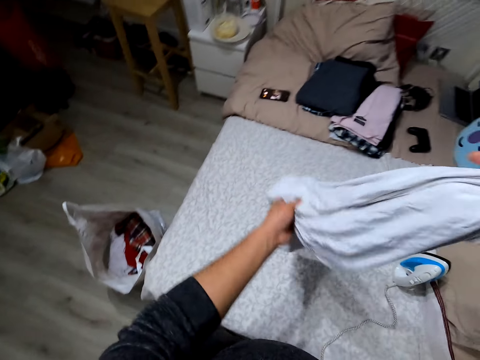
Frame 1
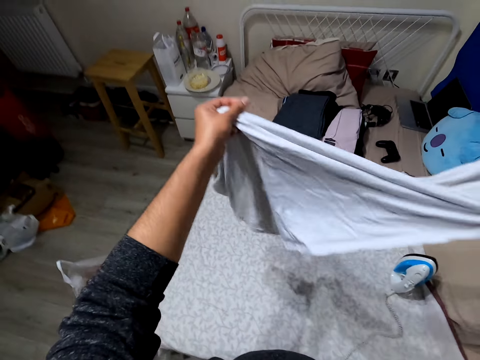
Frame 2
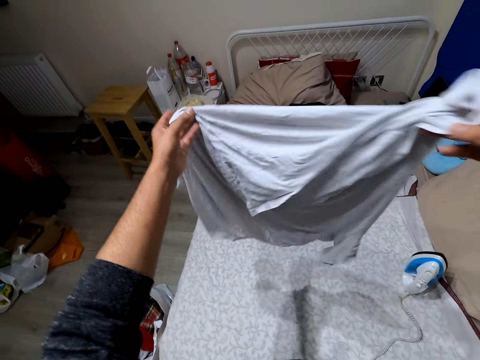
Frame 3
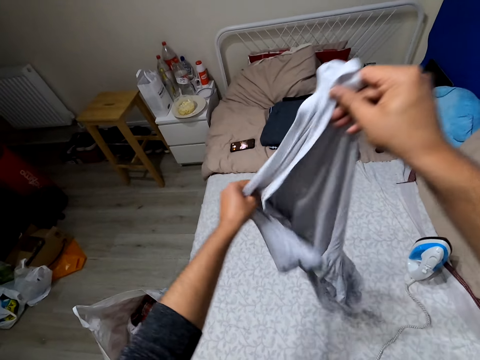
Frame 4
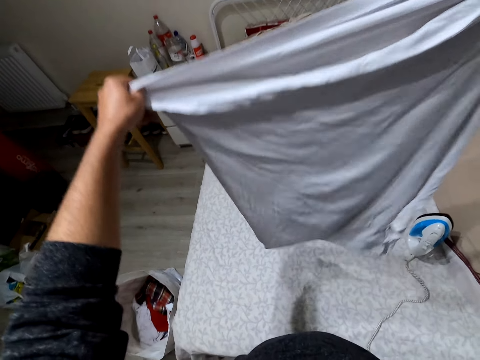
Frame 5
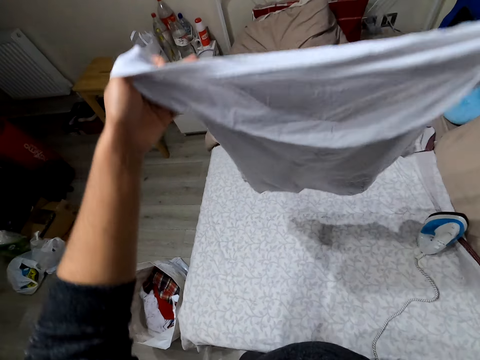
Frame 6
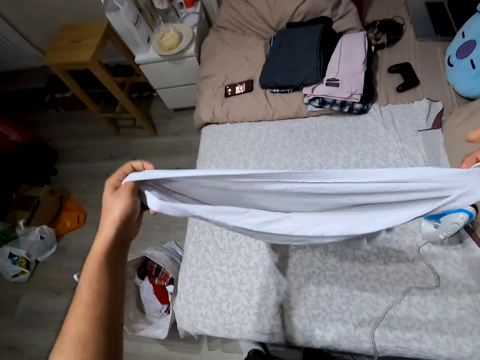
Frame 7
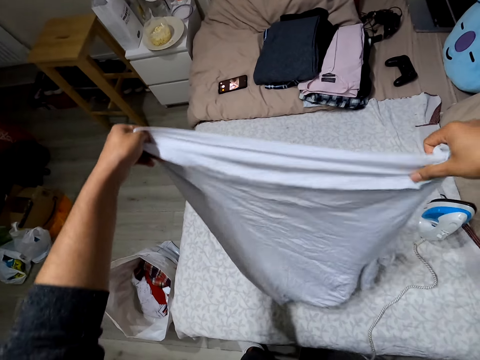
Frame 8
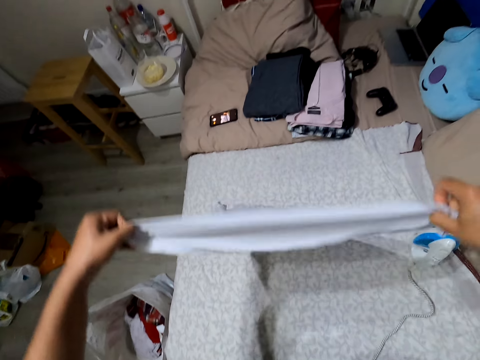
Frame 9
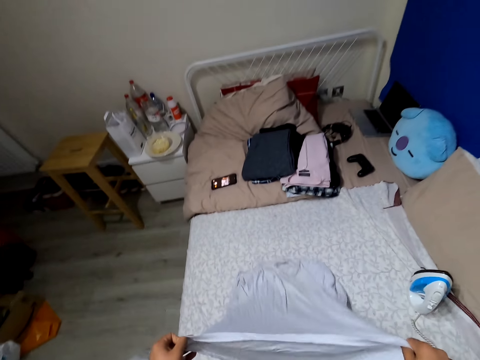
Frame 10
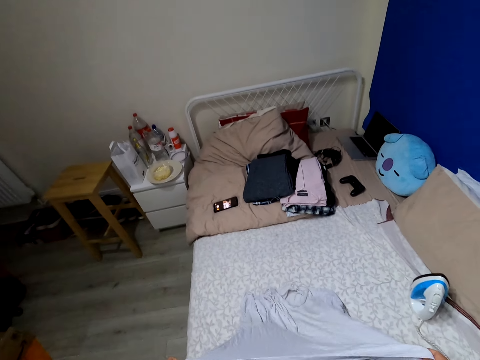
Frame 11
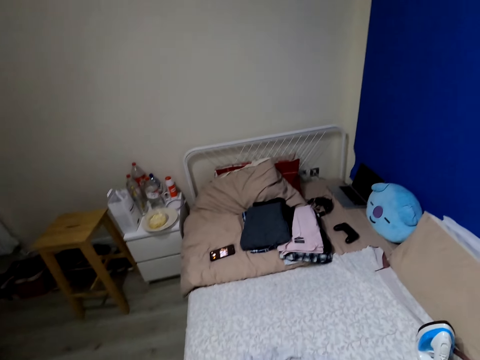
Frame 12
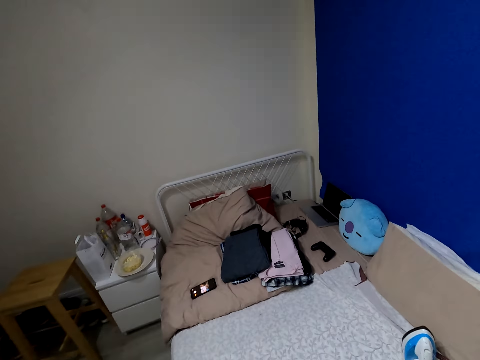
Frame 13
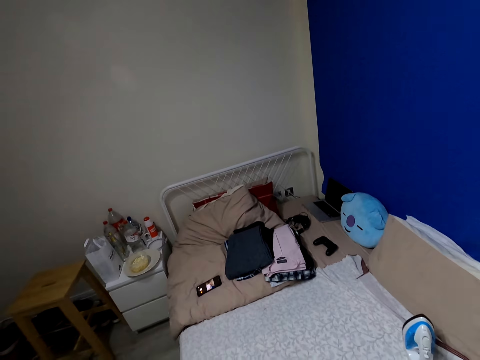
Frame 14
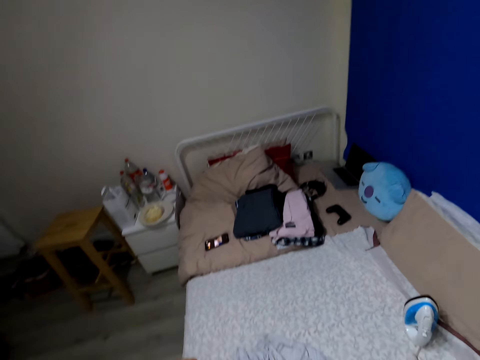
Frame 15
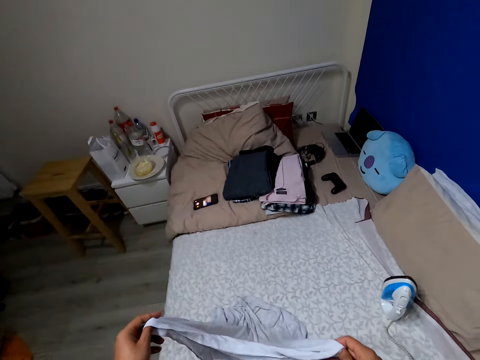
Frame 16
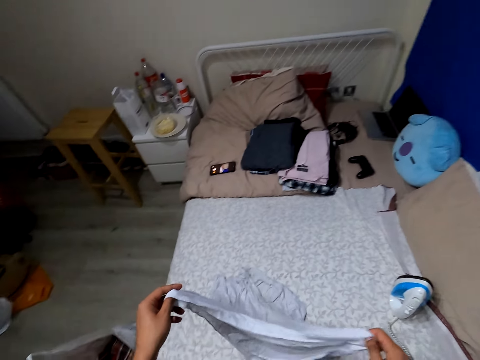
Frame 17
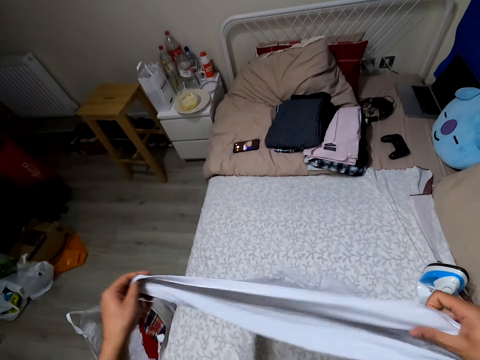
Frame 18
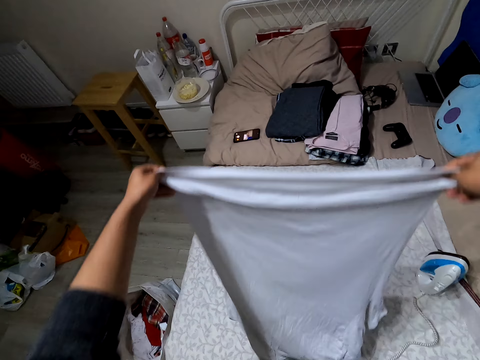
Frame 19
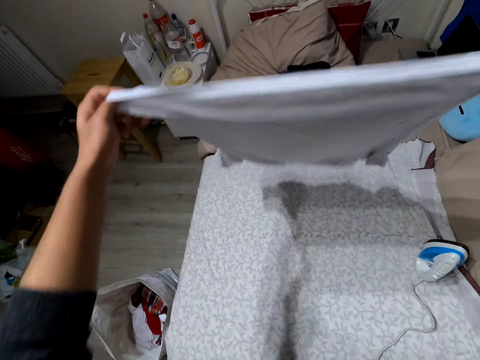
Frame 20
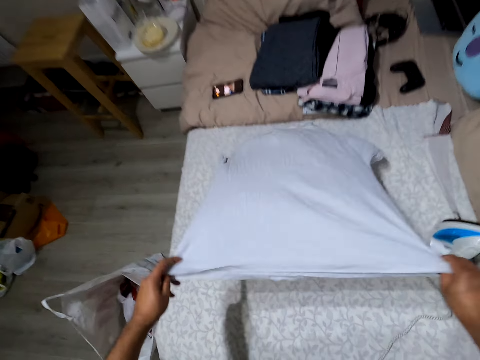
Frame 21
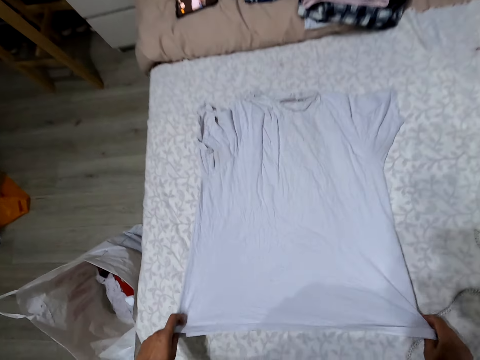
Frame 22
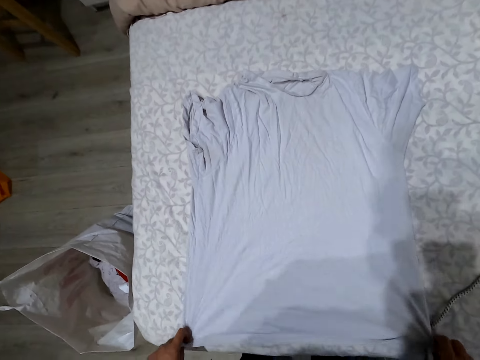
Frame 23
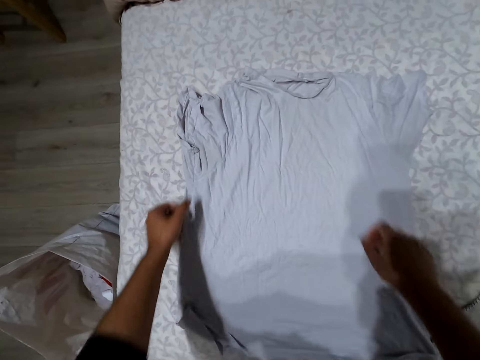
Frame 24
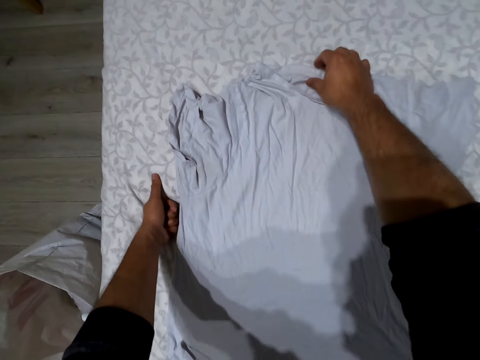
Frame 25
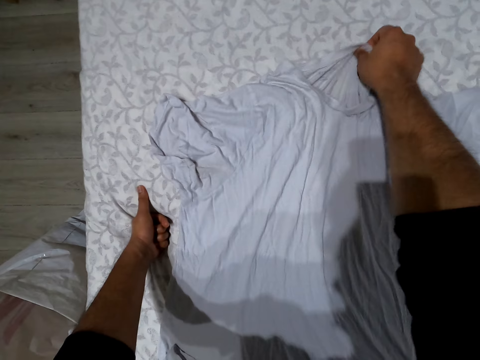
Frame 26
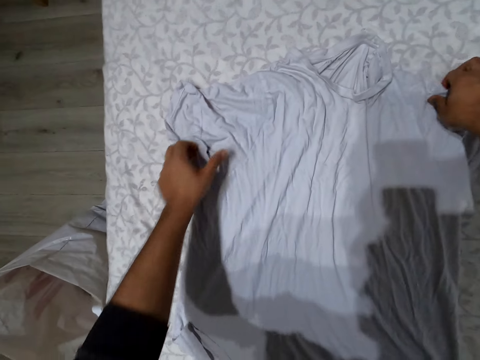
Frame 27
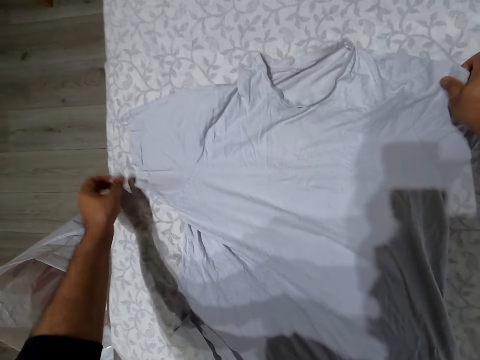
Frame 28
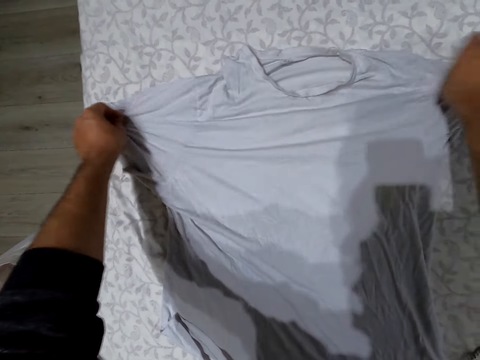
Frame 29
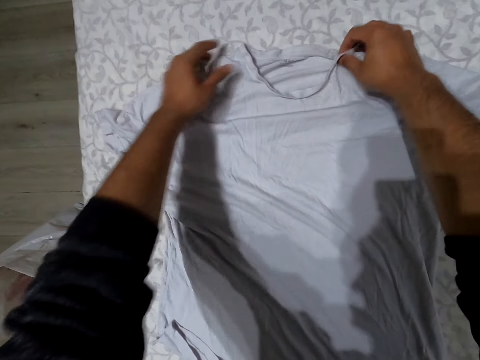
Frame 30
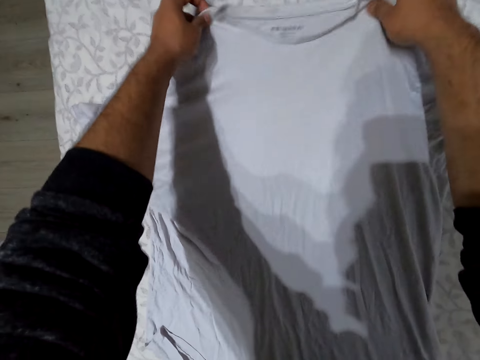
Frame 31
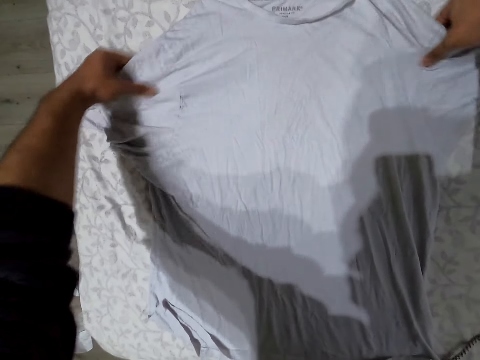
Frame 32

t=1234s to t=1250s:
The camera wearer straightens the cloth. They unfold the cloth. They spread the cloth on the bed. They drop the cloth, look around, lift the cloth, drop the cloth, and straighten the cloth.

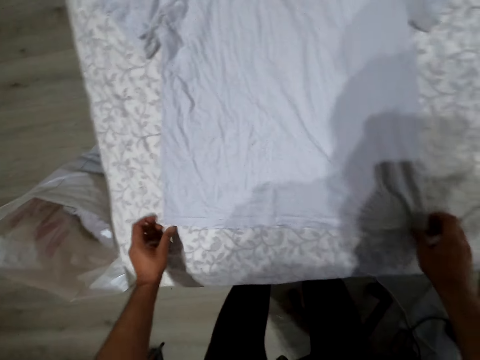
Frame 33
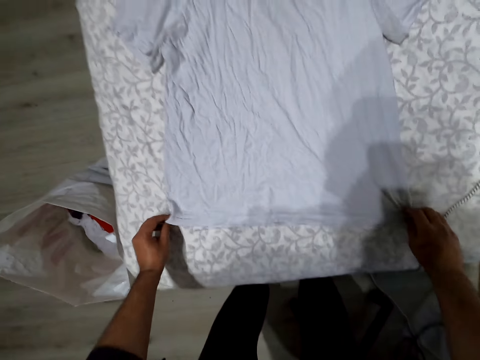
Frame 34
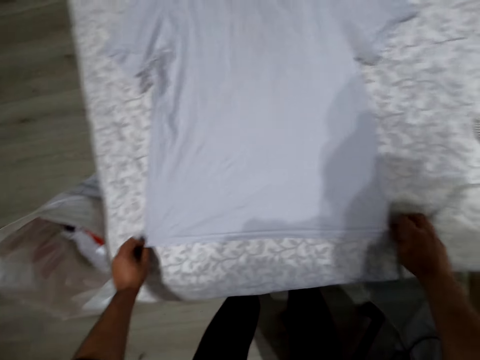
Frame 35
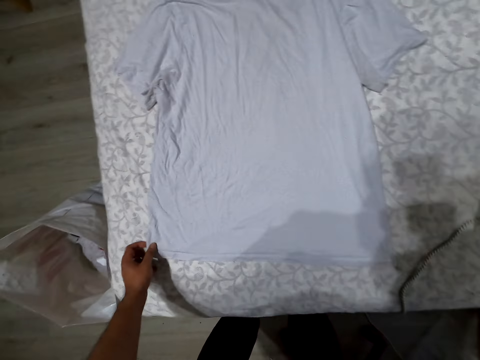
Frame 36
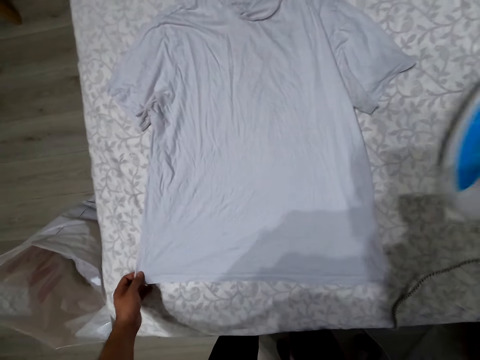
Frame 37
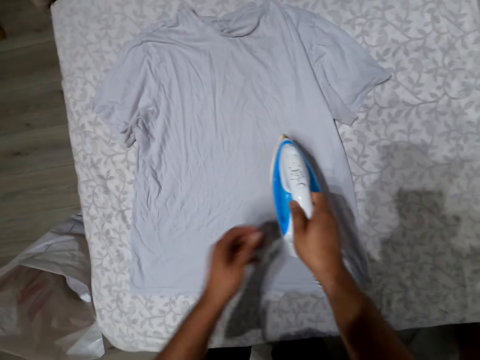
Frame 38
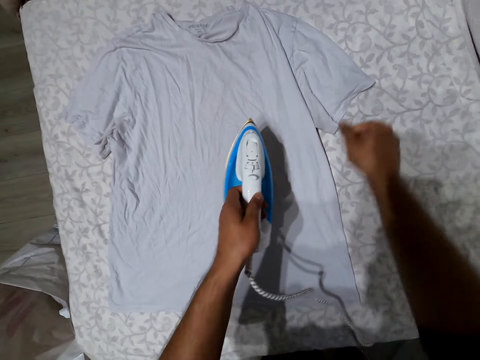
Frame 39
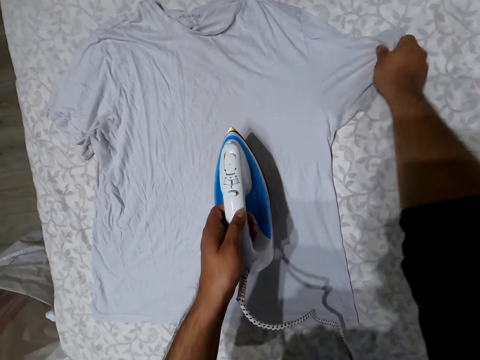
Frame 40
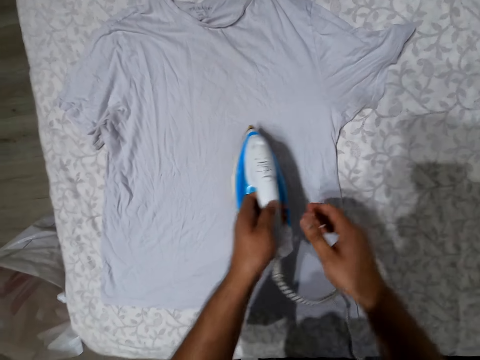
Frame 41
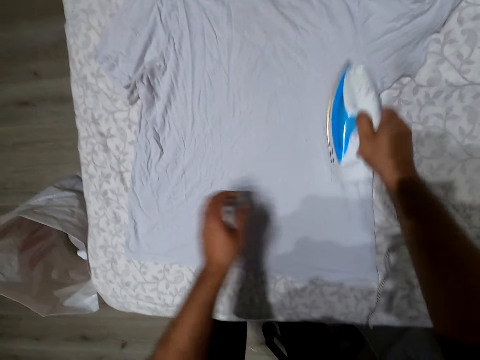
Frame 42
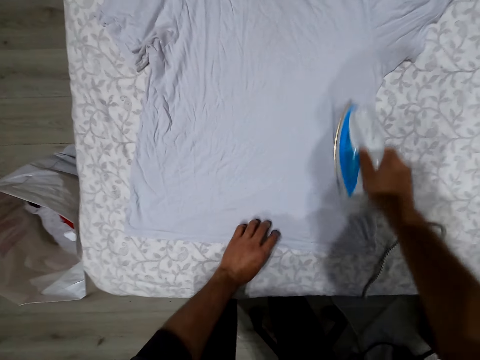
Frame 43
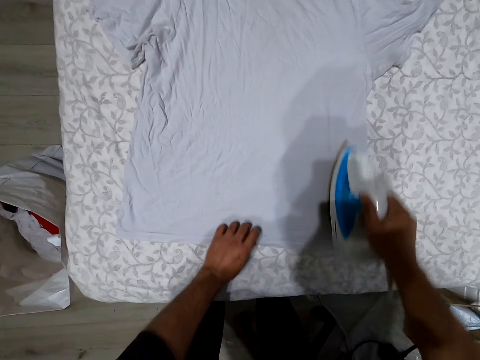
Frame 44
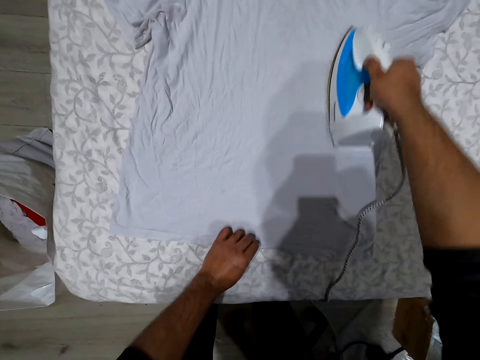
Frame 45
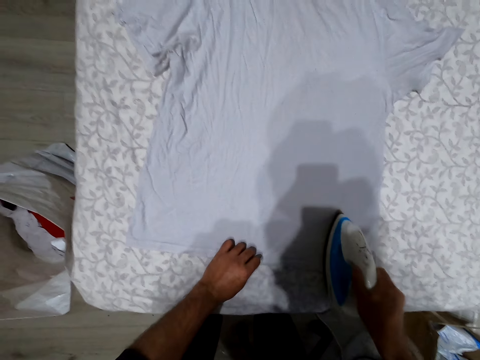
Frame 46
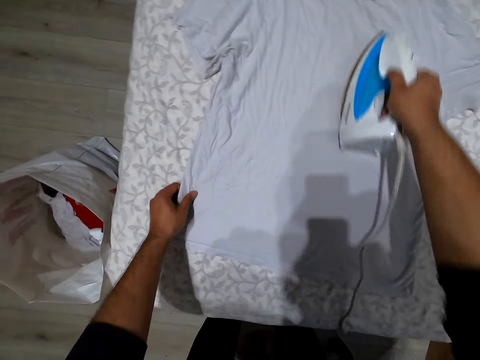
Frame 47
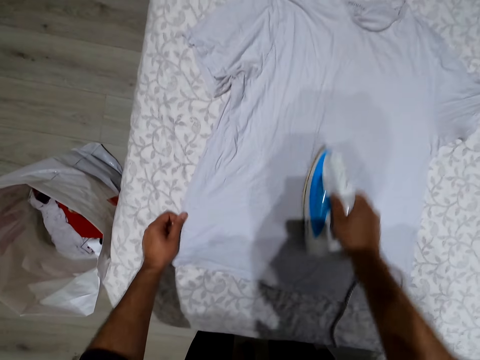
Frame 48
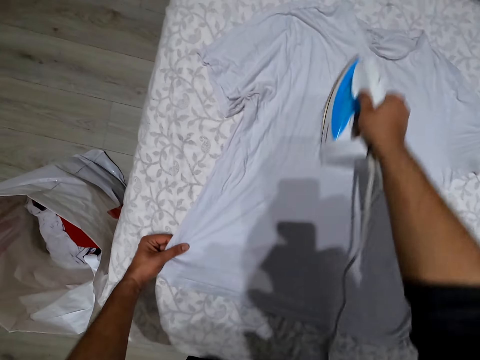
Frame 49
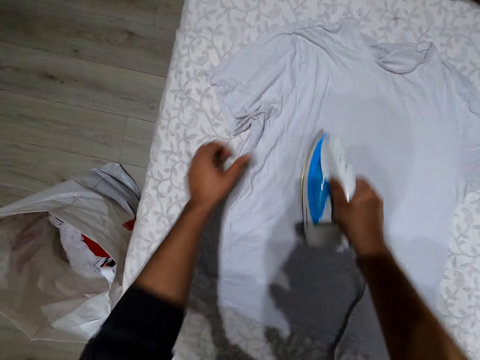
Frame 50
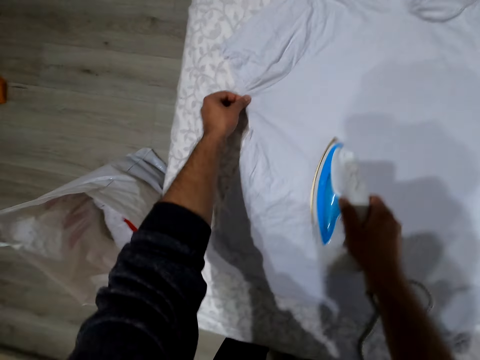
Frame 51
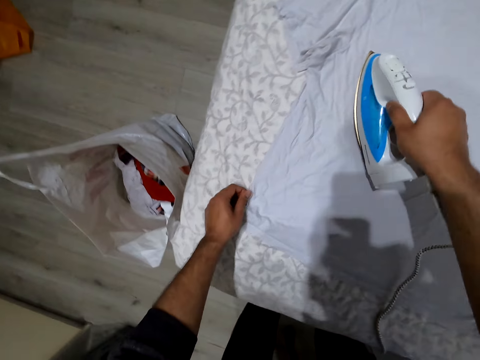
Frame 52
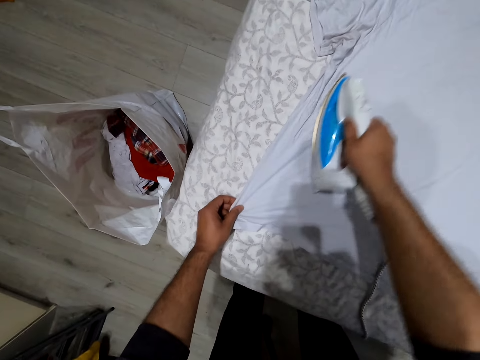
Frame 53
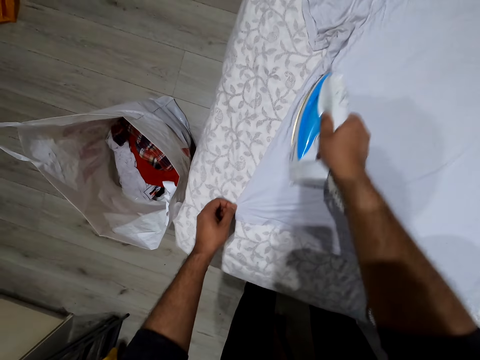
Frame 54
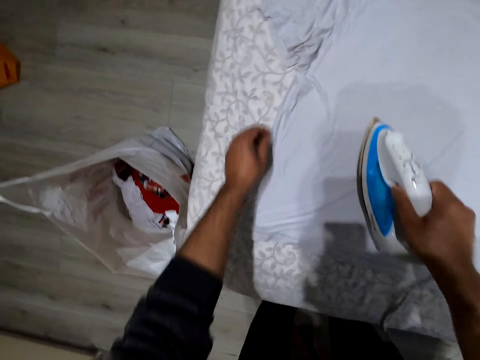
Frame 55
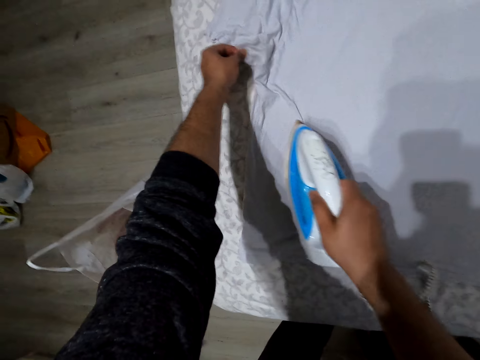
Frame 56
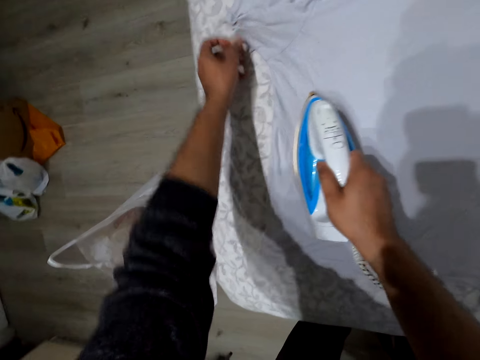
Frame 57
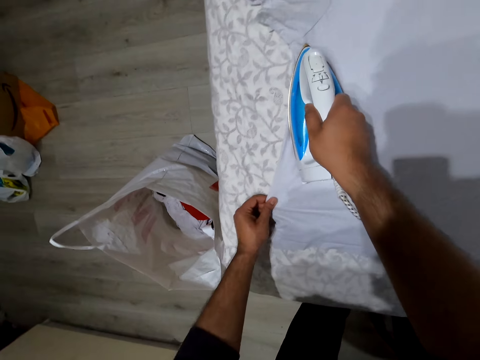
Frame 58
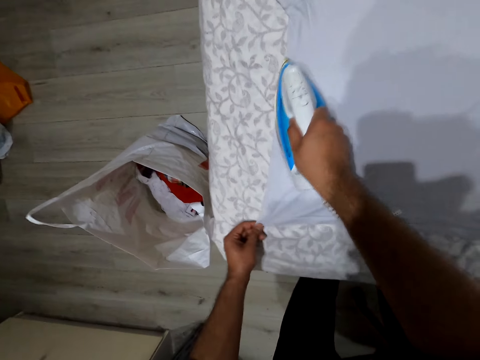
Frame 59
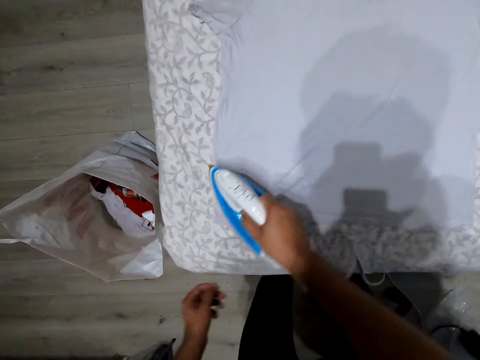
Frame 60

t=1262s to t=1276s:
The camera wearer picks up the iron box from the bed. They transfer the iron box to the left hand. They iron the t-shirt. They straighten the cloth. They transfer the iron box to the right hand.
